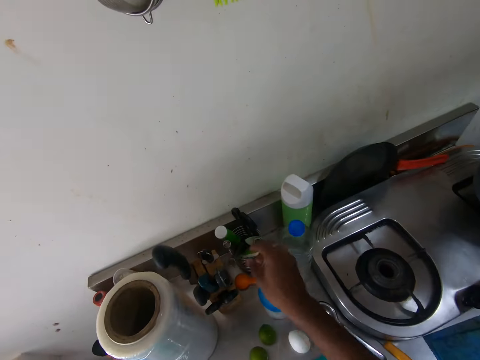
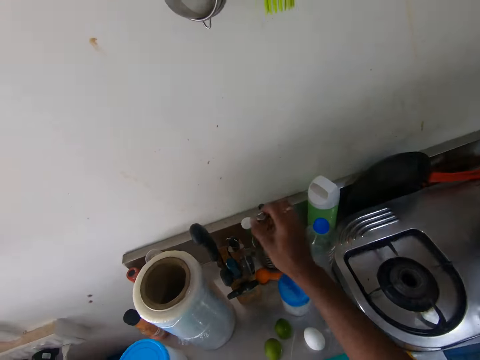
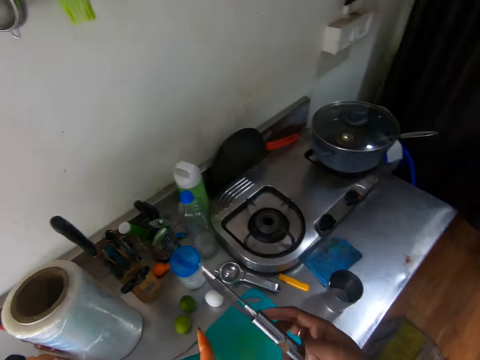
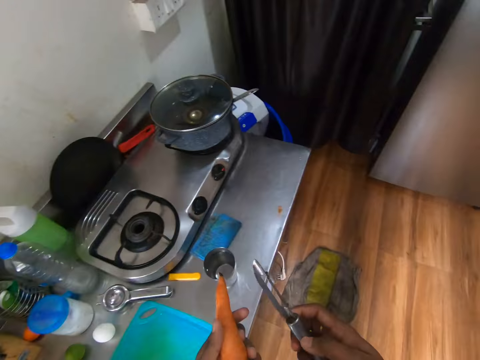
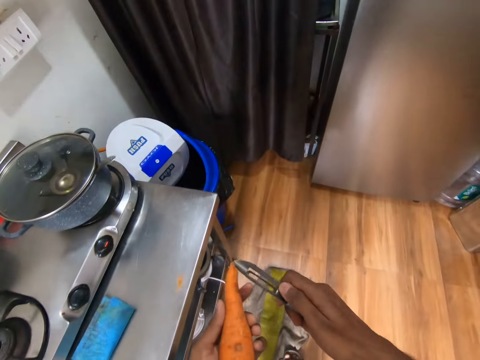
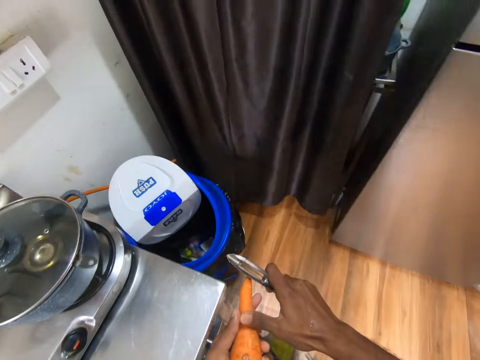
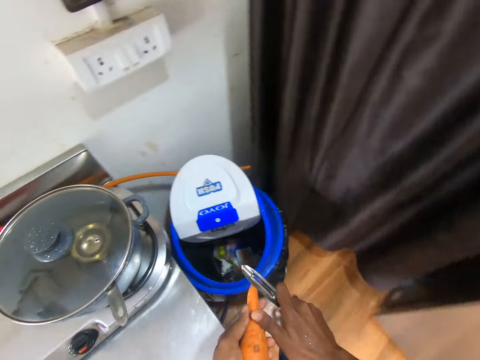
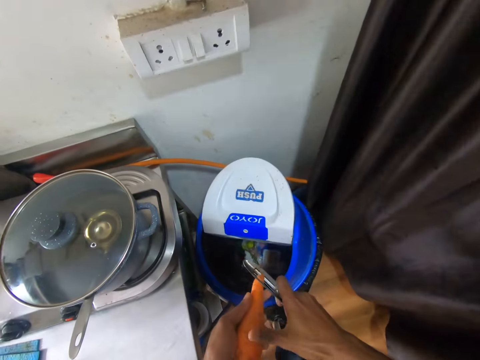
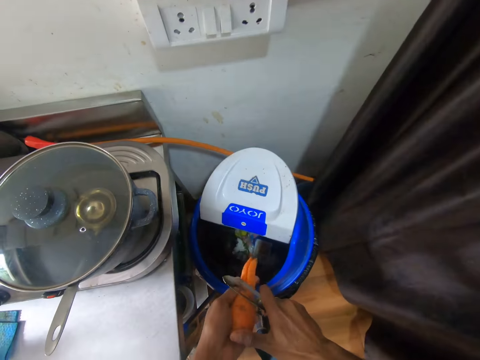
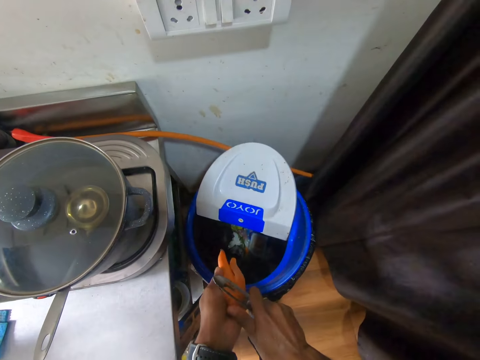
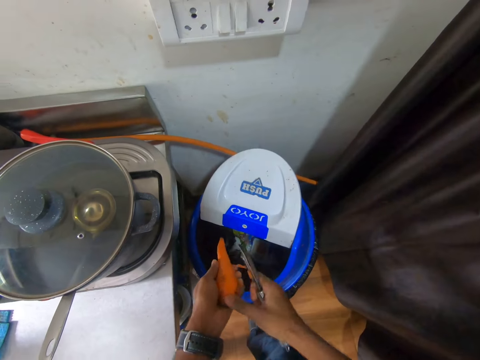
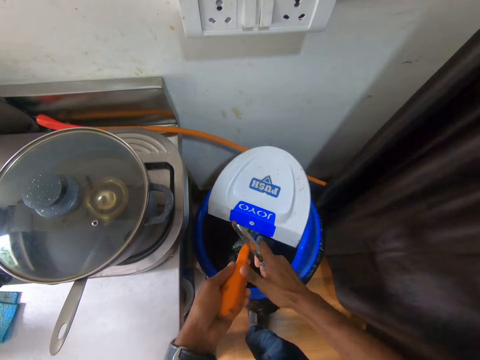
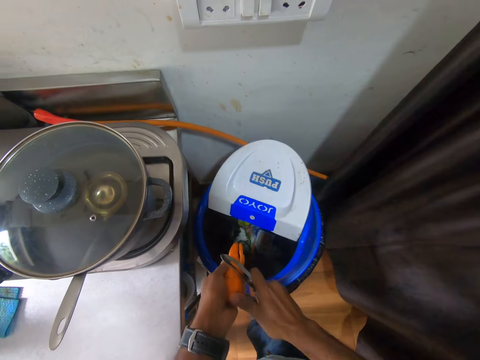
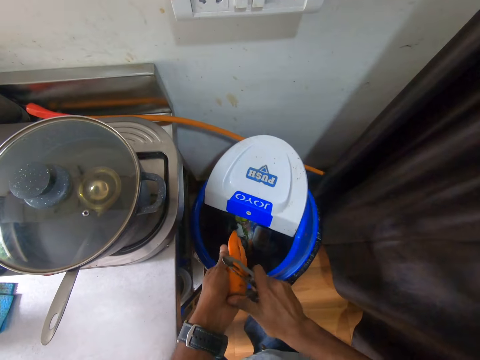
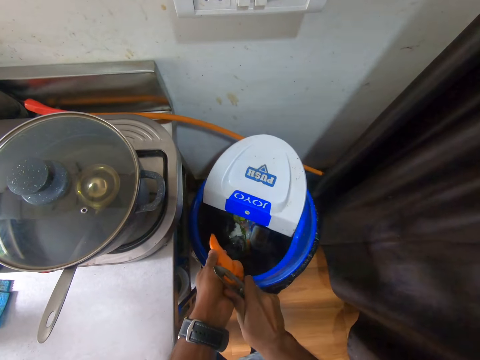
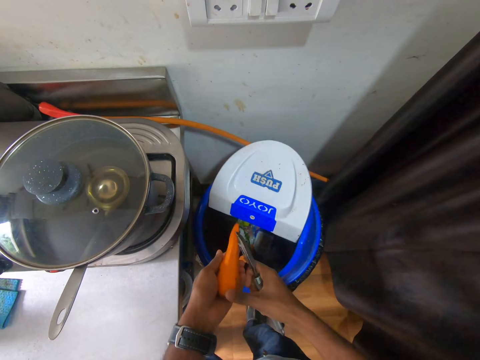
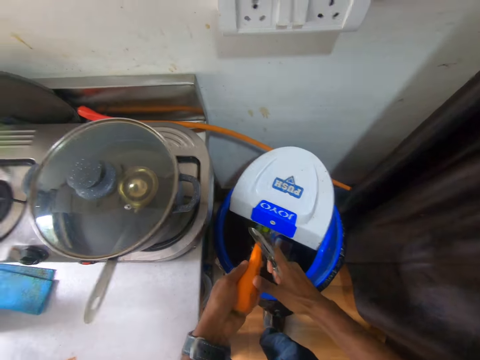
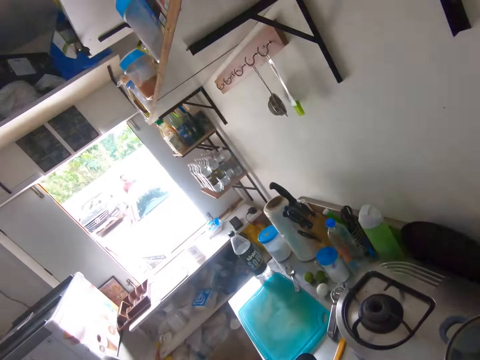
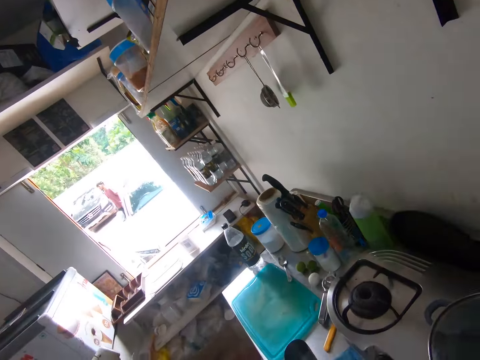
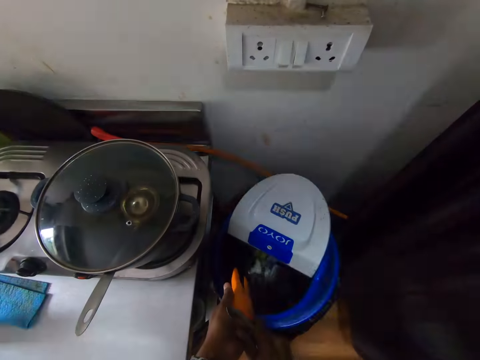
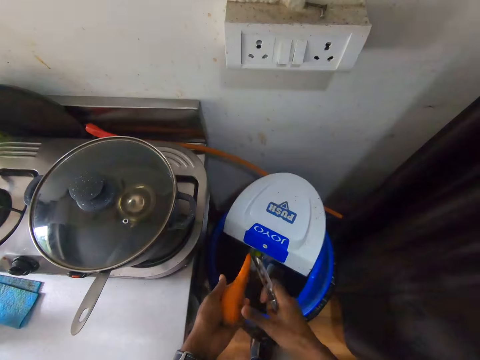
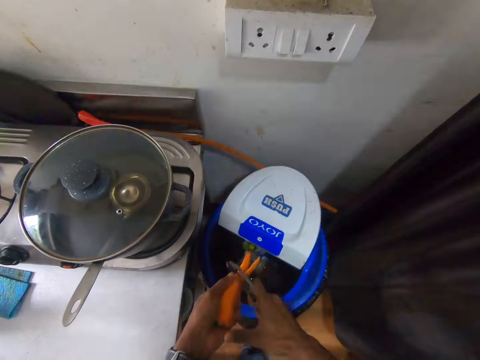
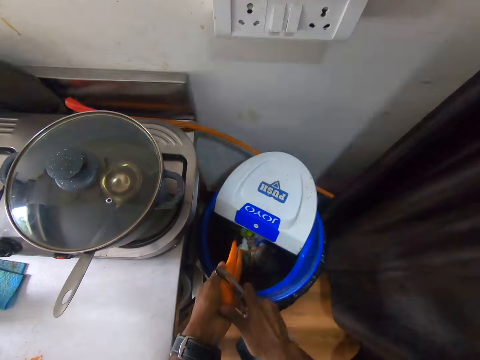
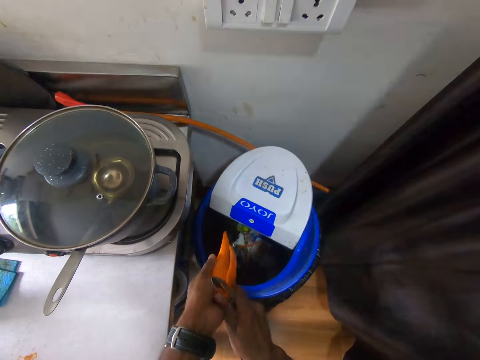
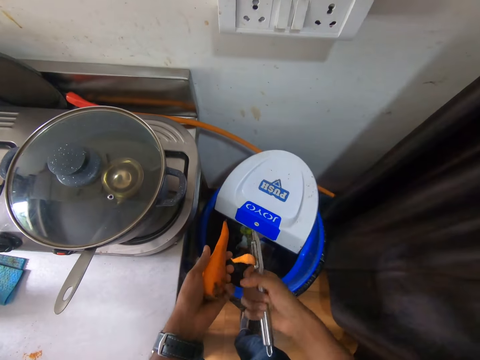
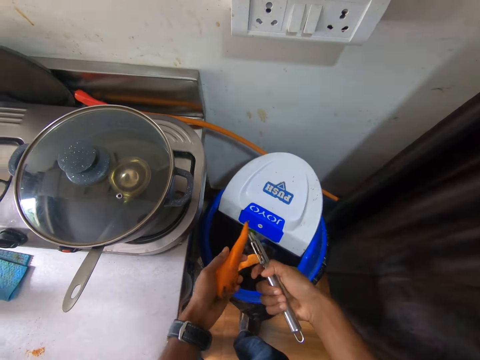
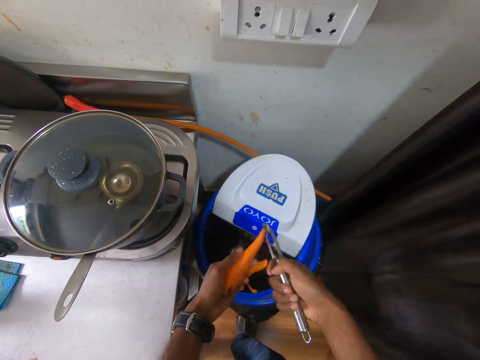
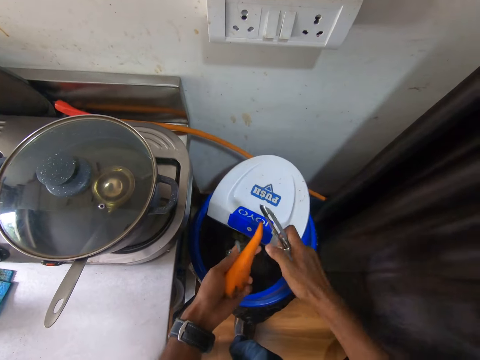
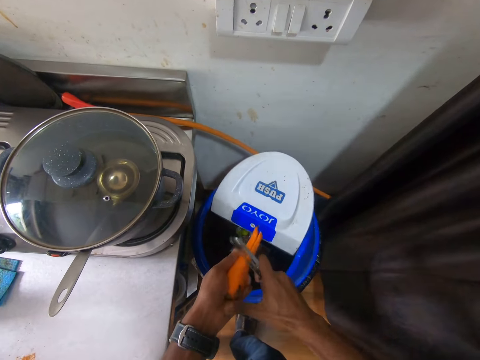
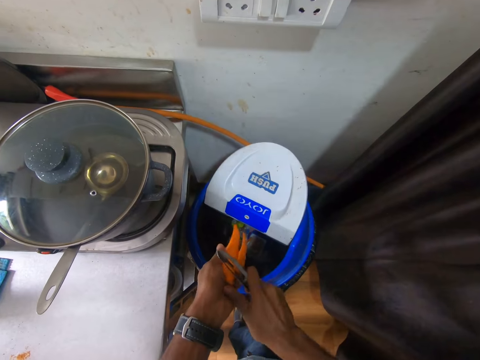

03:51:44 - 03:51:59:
The camera wearer picks a swivel peeler from the utensils case on the kitchen countertop with her right hand. She peels a carrot in her left hand with the swivel peeler in her right hand. She throws carrot peels inside a trash bin. She peels the carrot peel into the waste bin on the floor with the swivel peeler in her right hand.

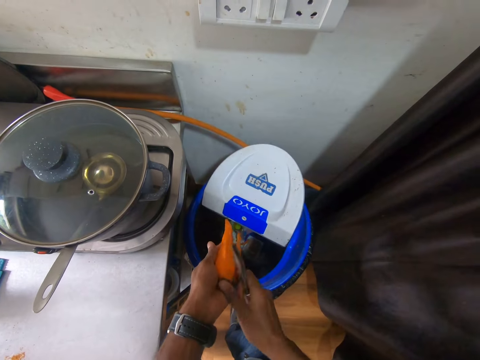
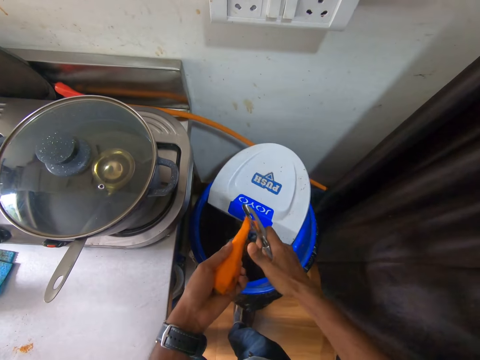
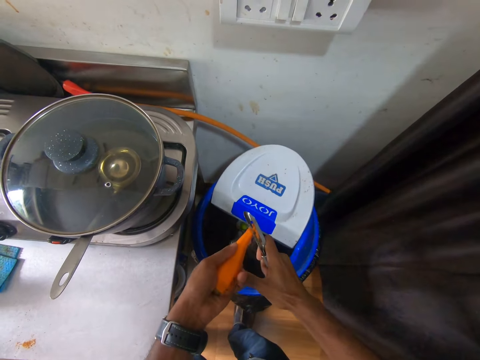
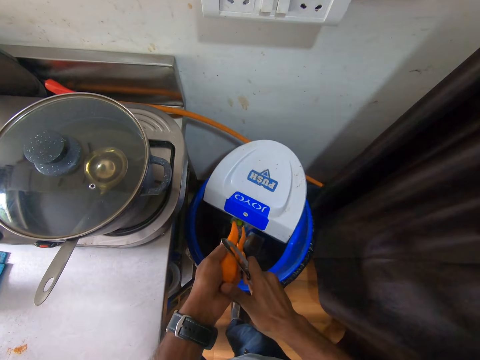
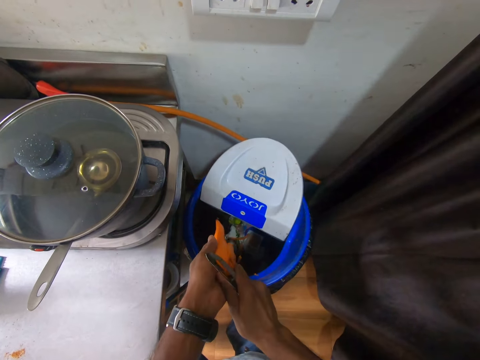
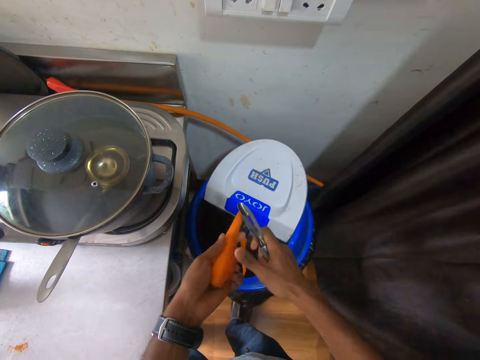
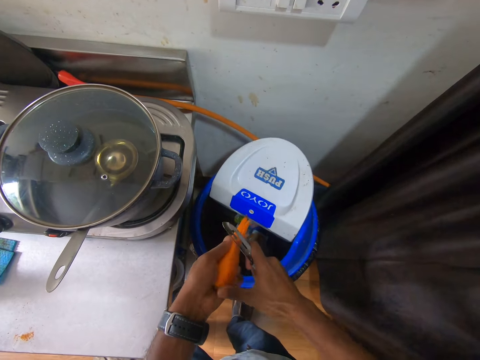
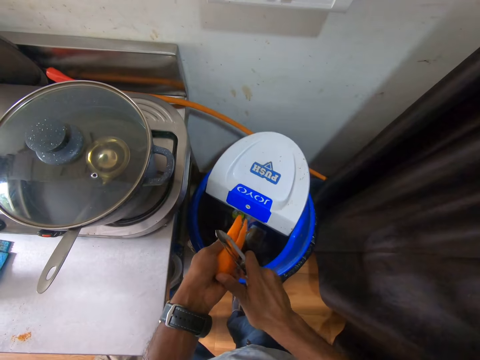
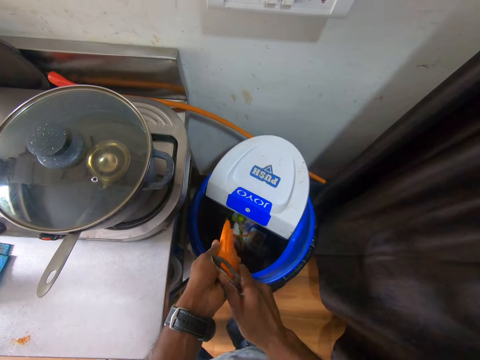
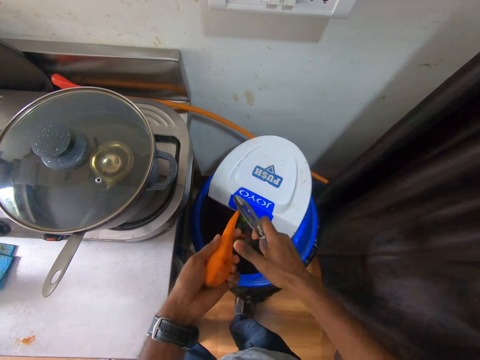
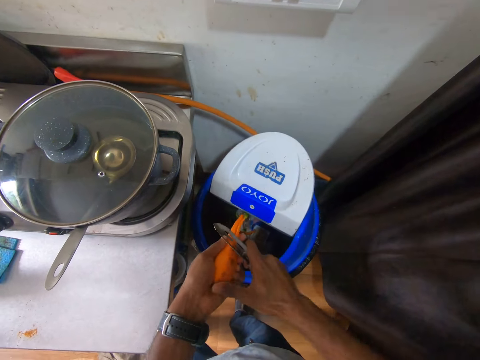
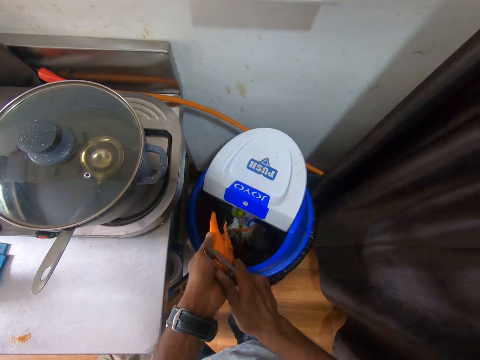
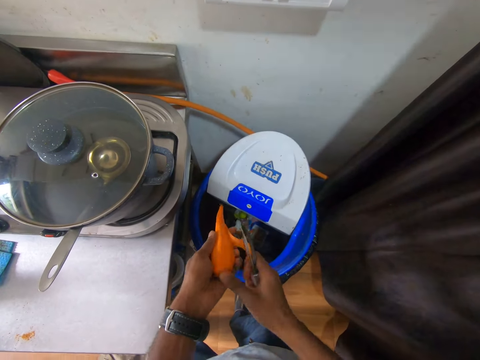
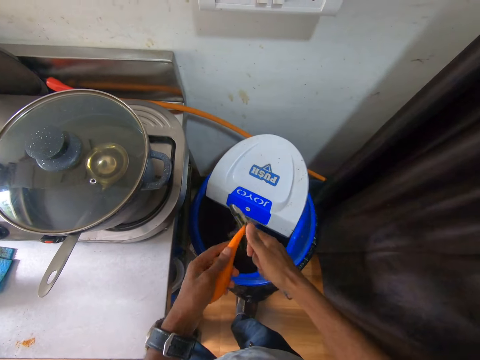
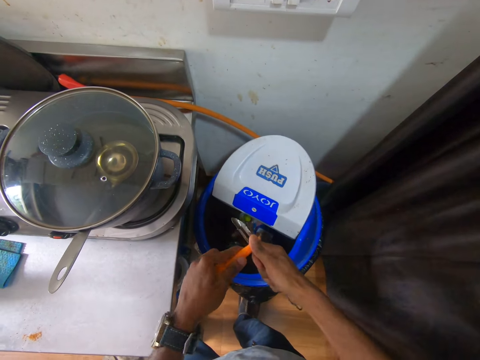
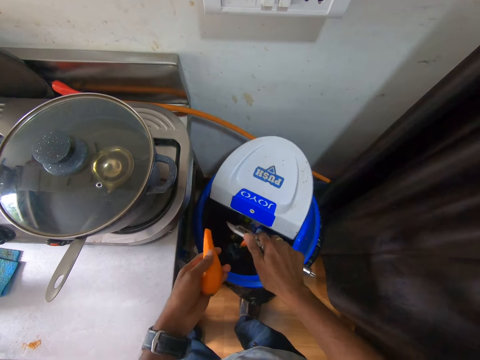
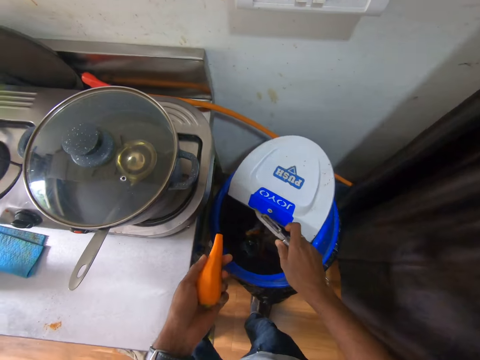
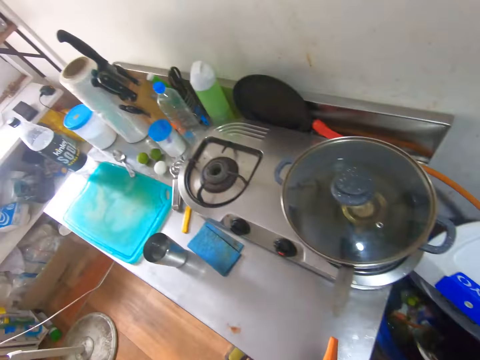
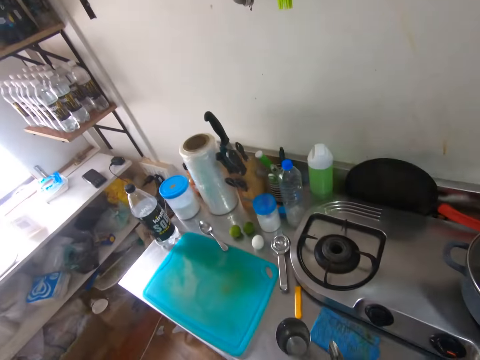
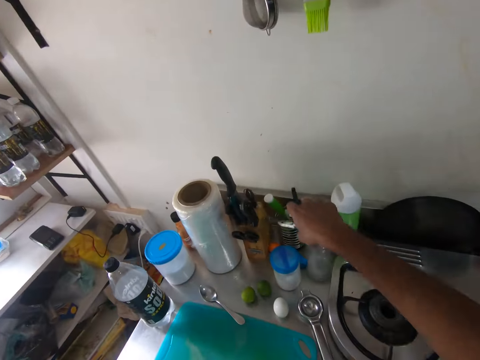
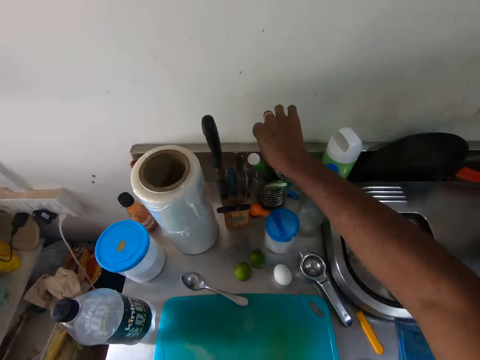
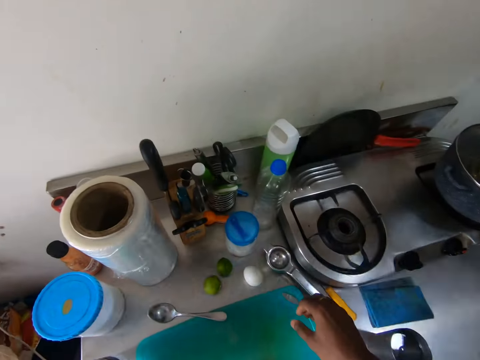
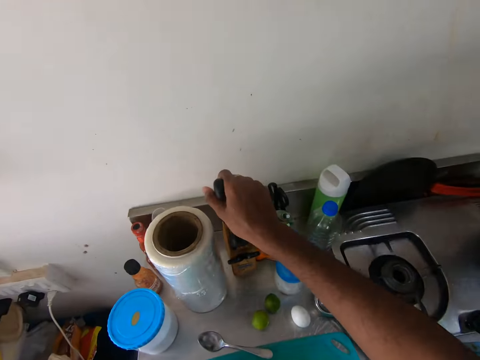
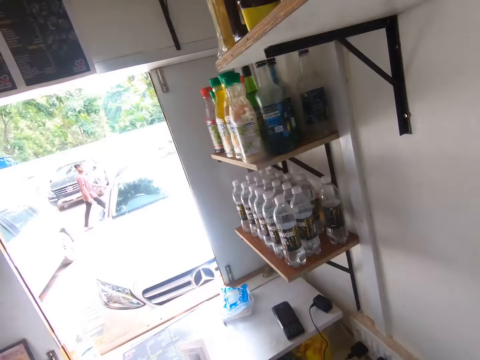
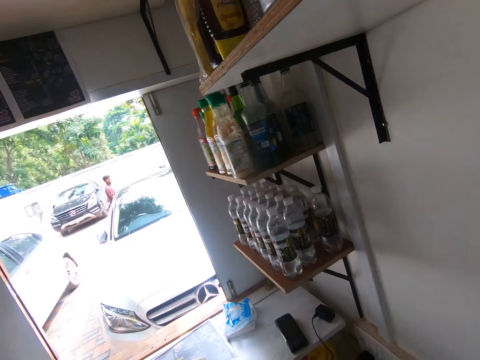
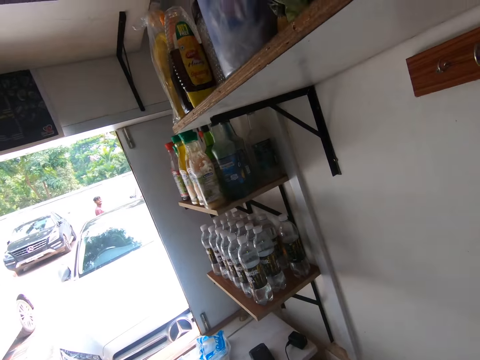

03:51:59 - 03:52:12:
The camera wearer places the swivel peeler in the utensils case on the kitchen countertop with her right hand. She picks a knife from the utensils case on the kitchen countertop with her right hand.
